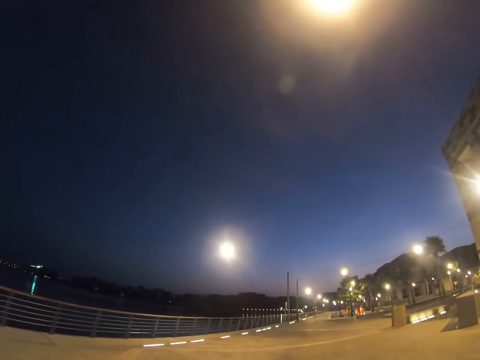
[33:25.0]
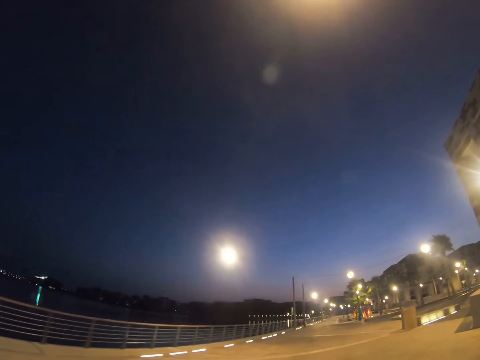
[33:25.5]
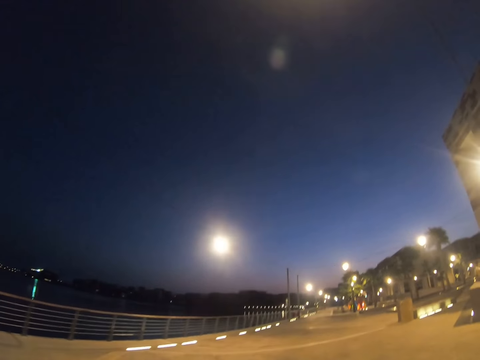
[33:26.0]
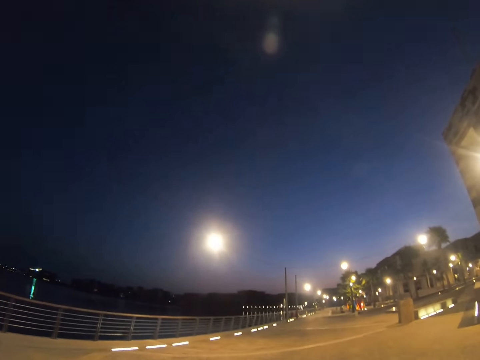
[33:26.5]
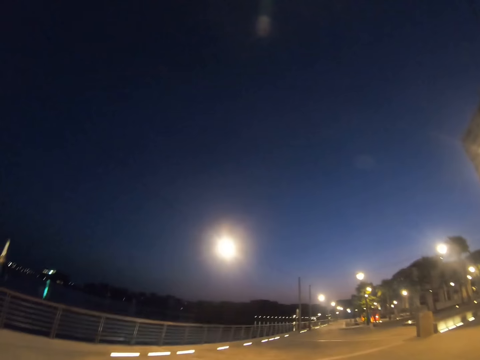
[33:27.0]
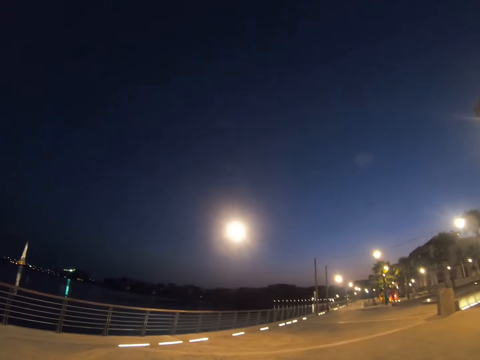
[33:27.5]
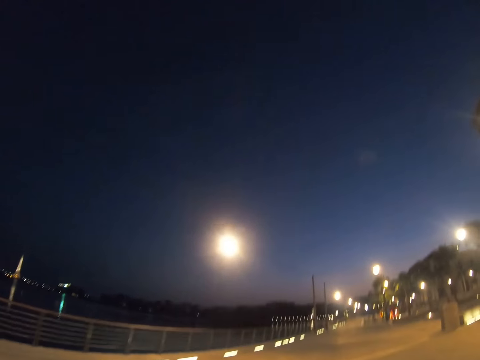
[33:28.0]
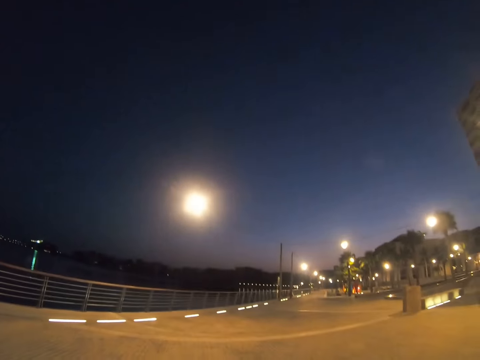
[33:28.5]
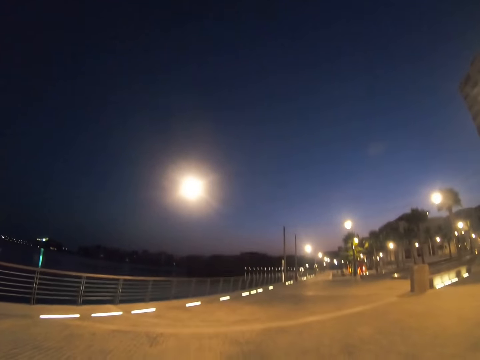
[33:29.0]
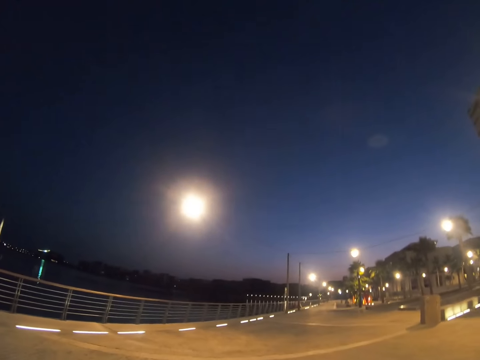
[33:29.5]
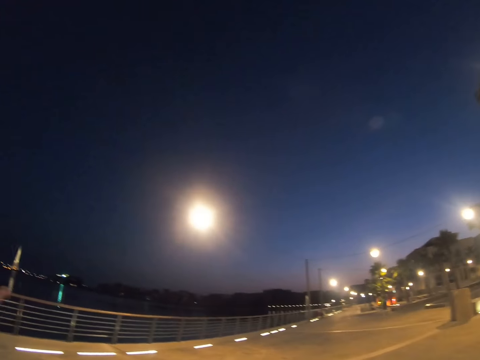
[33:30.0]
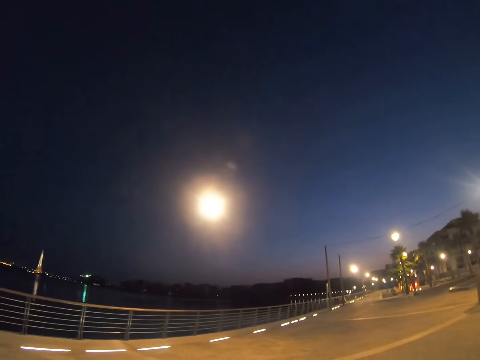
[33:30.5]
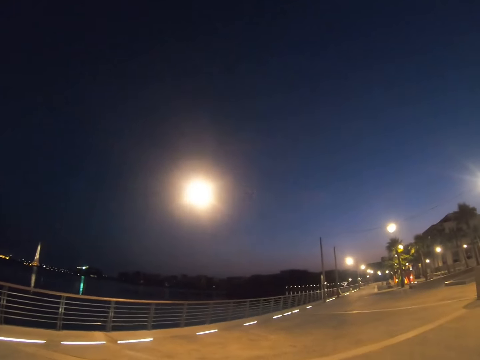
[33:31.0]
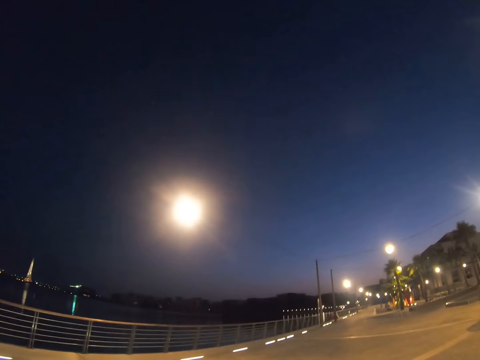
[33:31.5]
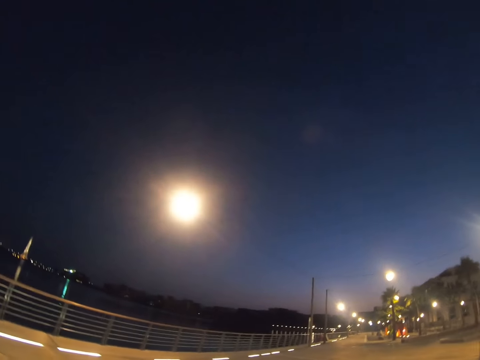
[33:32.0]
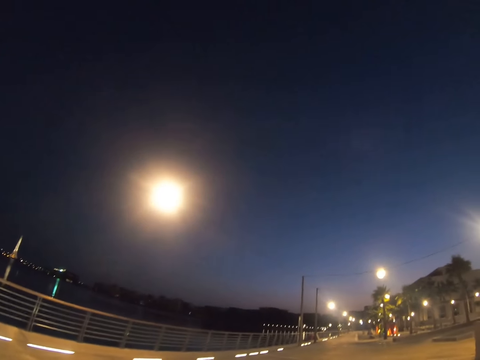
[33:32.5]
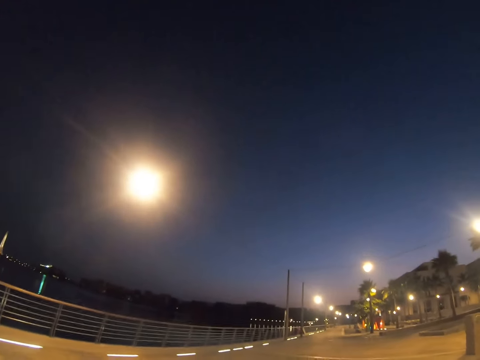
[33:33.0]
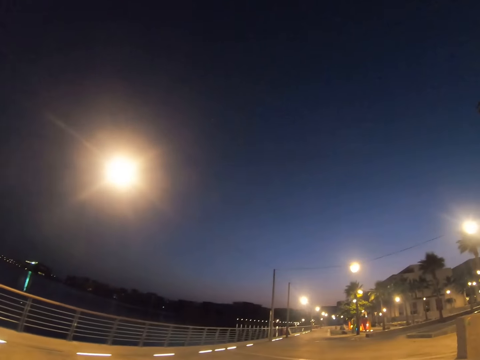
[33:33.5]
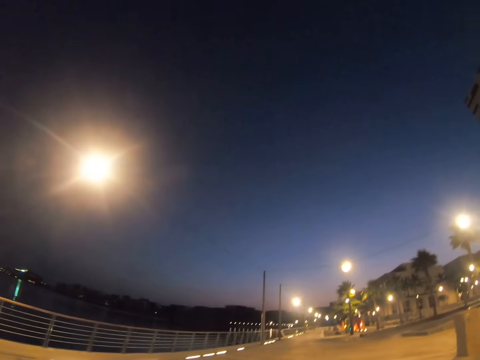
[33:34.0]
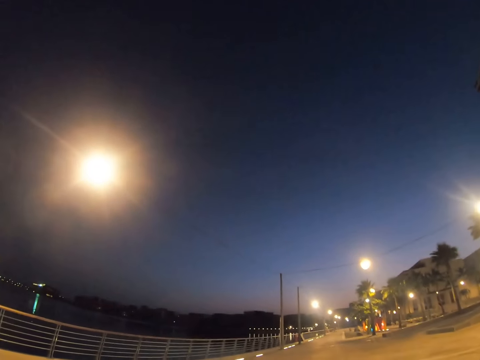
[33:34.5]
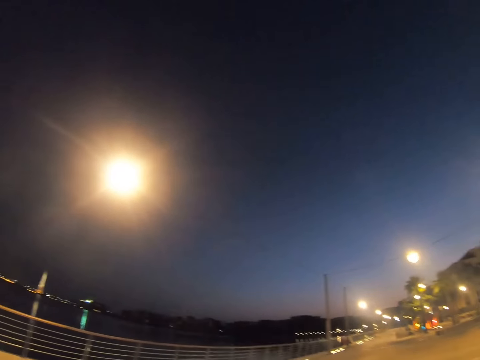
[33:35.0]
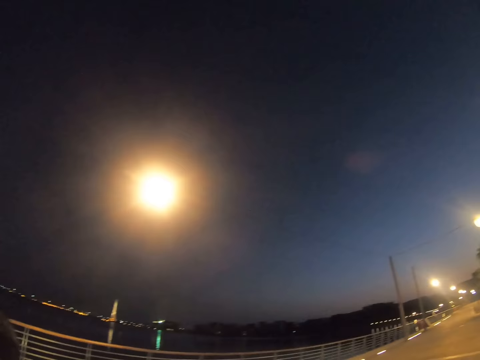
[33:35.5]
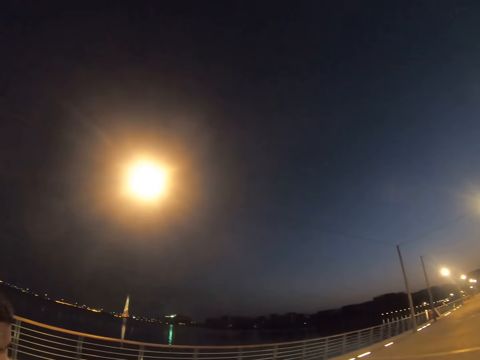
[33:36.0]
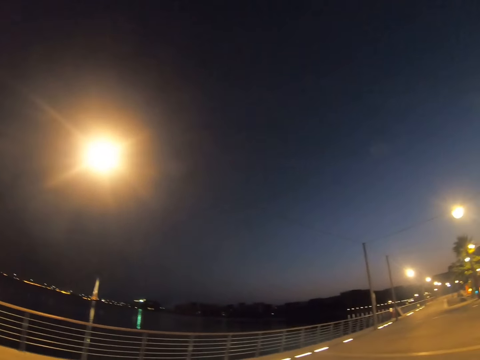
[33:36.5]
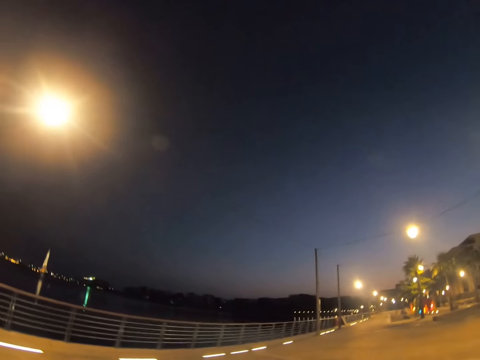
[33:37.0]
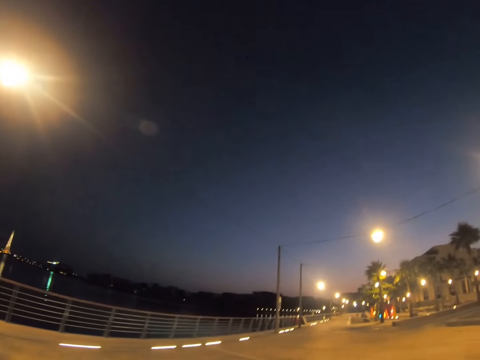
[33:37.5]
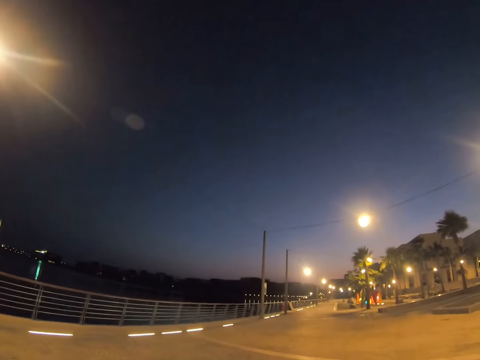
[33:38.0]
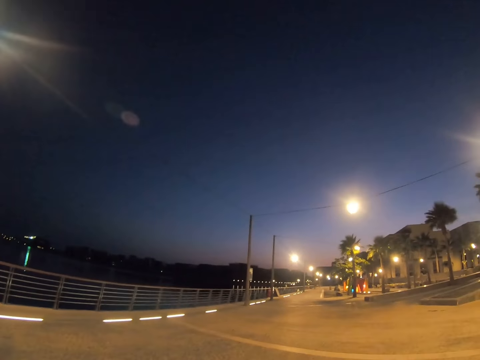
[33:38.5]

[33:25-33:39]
The camera wearer cycles on a road. They raise the hand. A man lifts up his hand. The camera wearer walks along a walkway. The man cycles on the road.

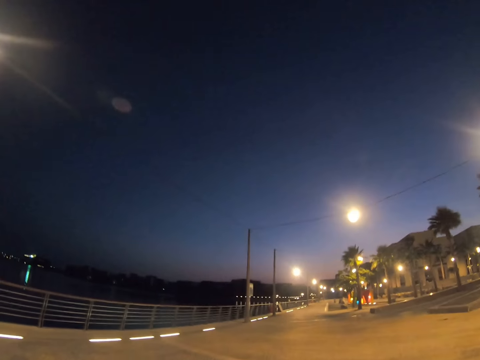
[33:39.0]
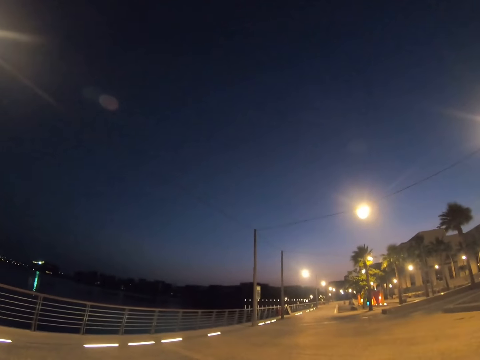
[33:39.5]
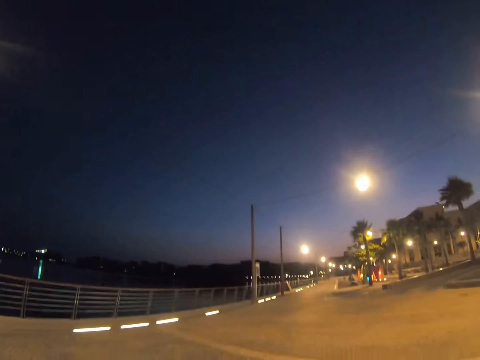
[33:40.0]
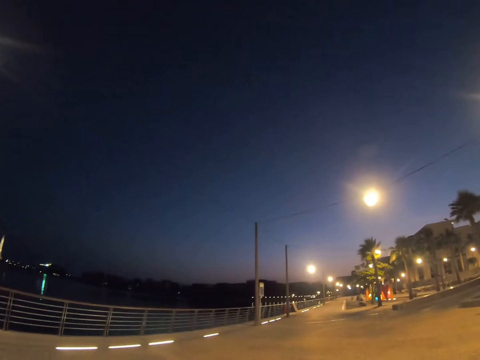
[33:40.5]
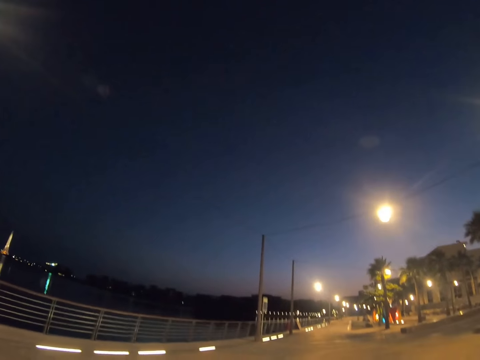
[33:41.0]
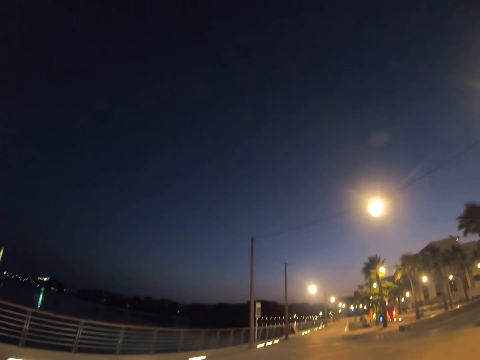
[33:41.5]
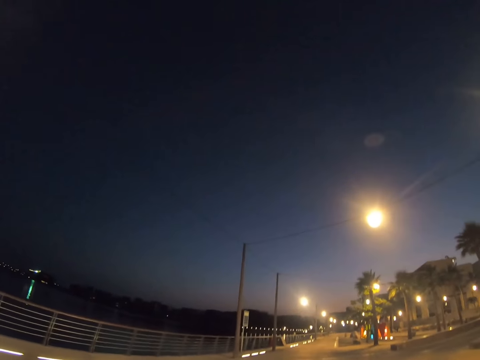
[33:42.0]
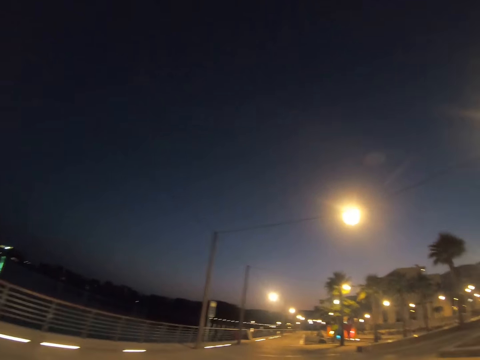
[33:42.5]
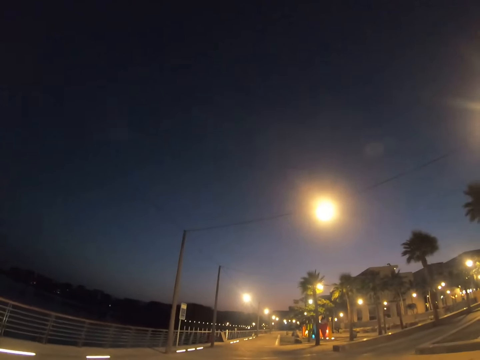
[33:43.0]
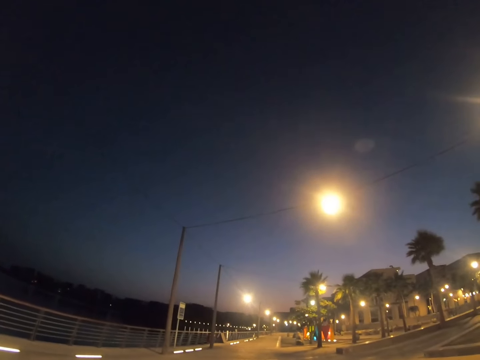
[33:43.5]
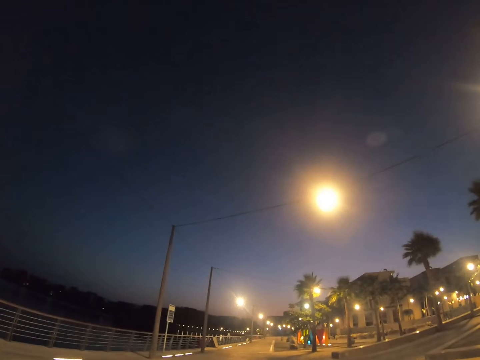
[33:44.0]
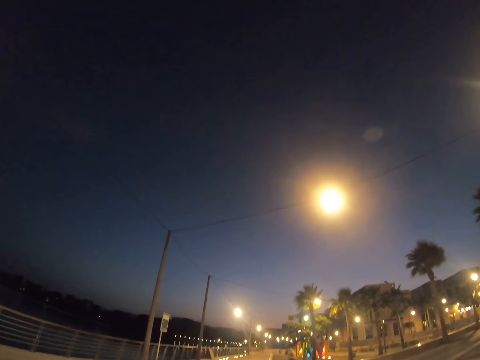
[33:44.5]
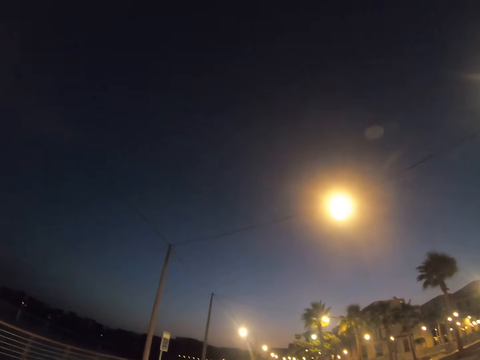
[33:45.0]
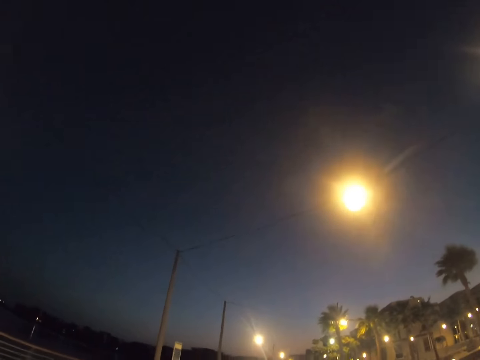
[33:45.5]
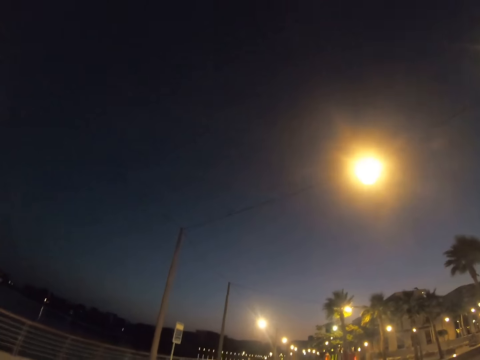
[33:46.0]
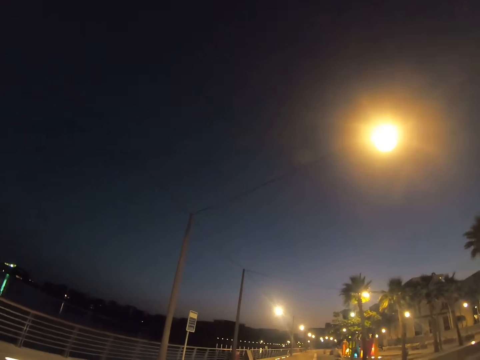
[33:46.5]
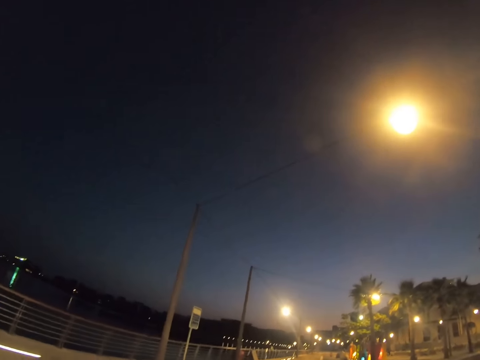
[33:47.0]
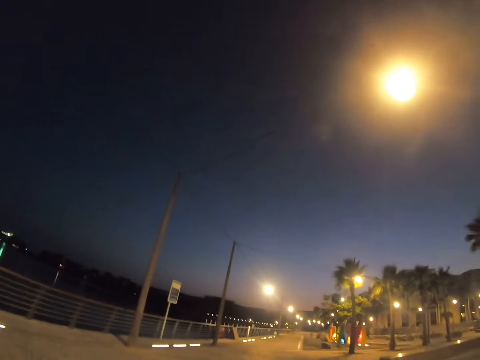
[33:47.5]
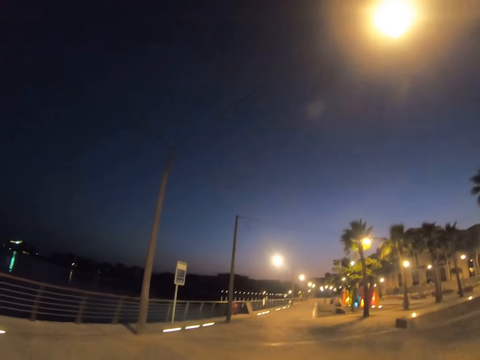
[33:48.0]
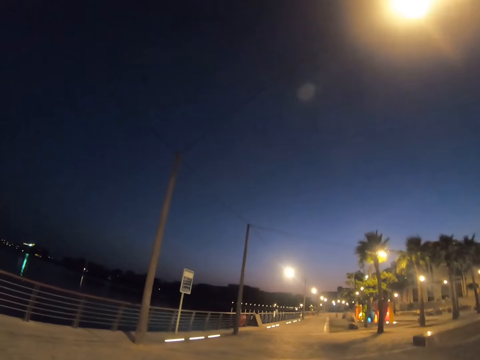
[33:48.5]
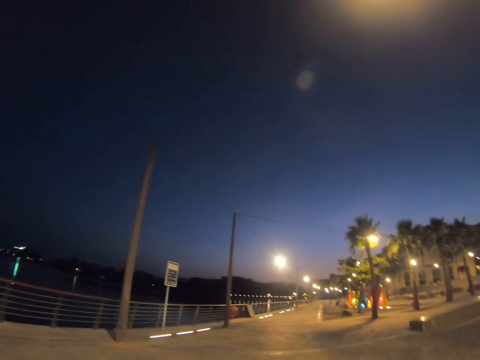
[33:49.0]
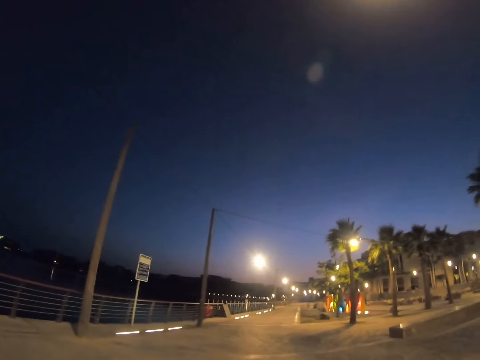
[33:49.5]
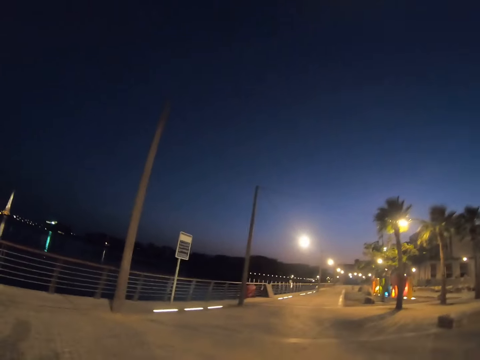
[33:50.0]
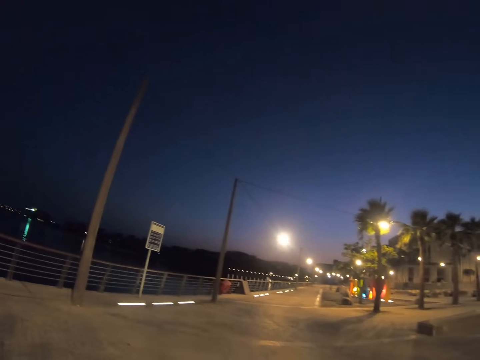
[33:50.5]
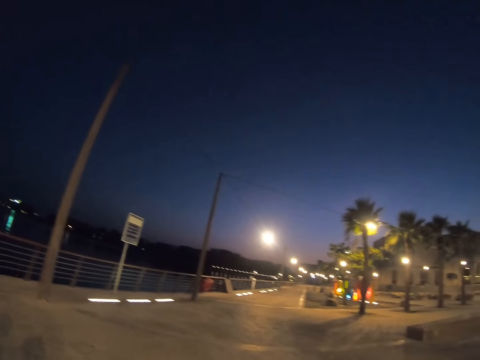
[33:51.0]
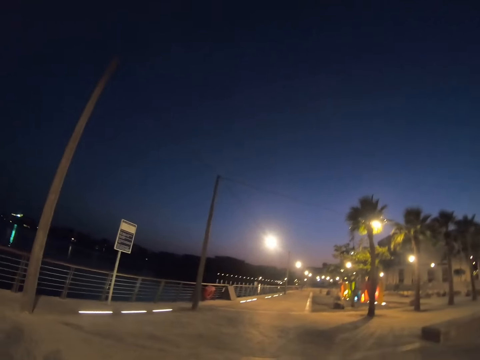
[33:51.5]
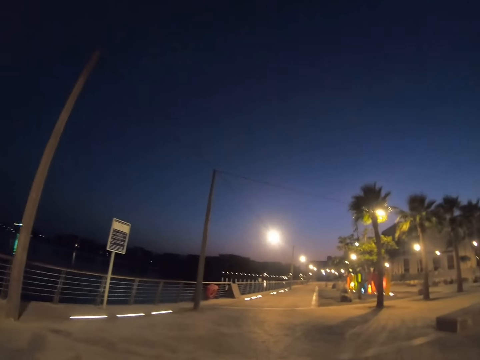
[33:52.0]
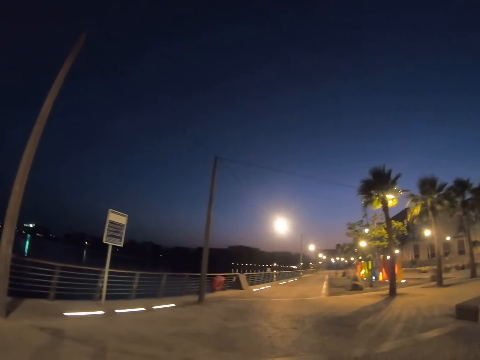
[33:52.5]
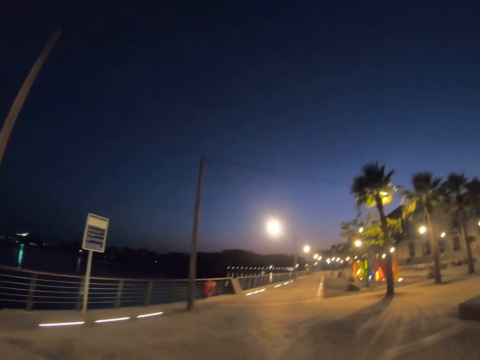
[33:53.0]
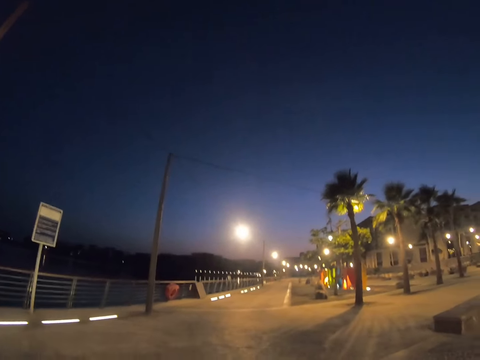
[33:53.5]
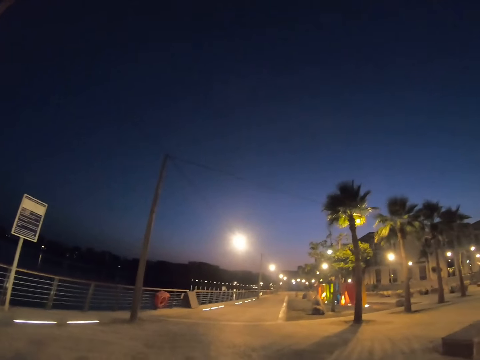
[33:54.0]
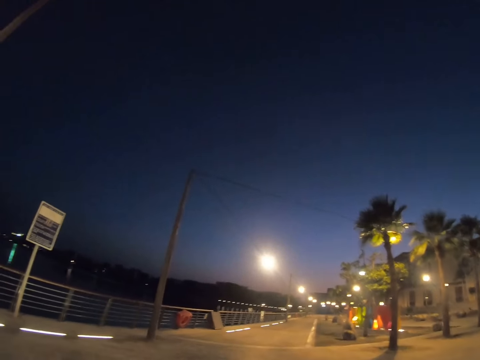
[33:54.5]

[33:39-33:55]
A man stretches his hand forward. The man cycles on a road. The camera wearer looks around the road. They cycle on the road.
